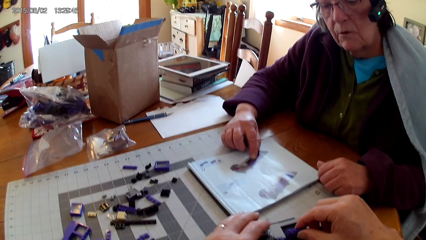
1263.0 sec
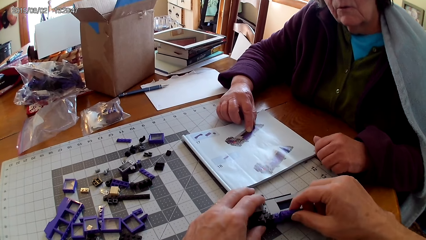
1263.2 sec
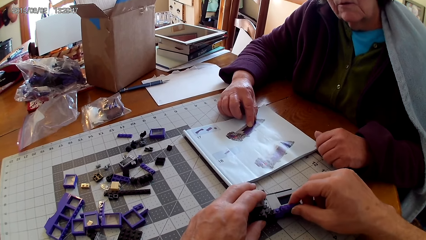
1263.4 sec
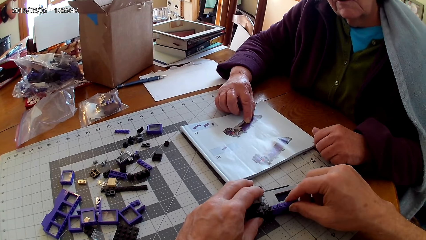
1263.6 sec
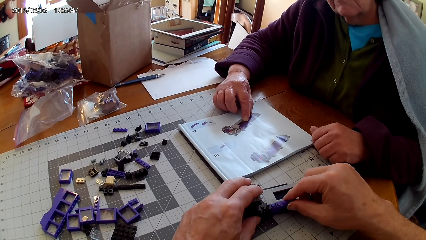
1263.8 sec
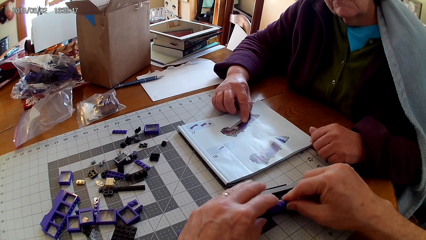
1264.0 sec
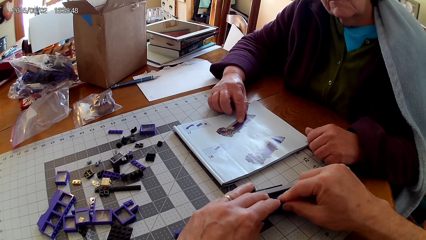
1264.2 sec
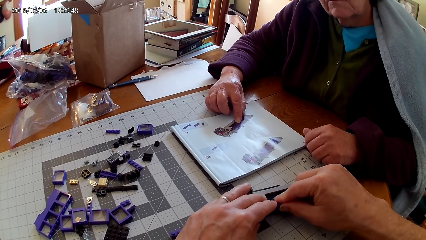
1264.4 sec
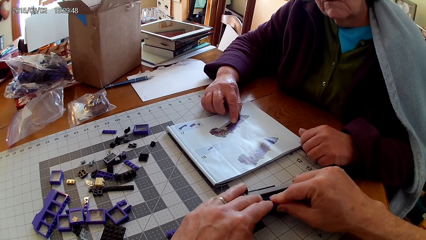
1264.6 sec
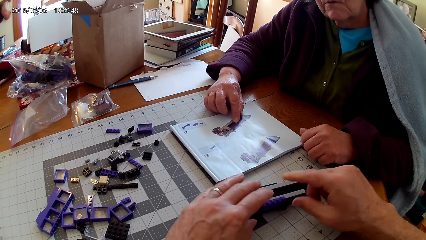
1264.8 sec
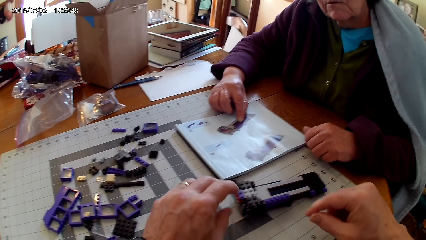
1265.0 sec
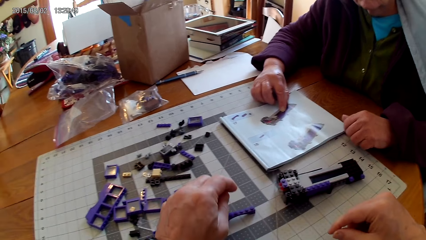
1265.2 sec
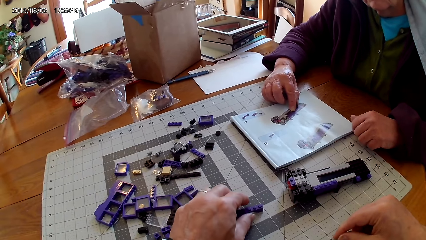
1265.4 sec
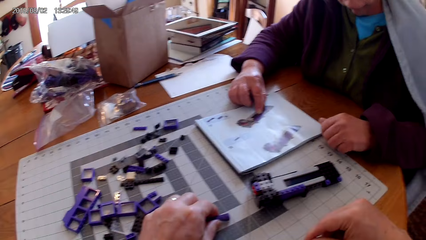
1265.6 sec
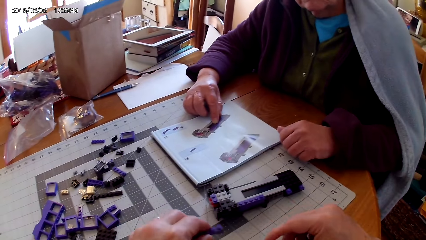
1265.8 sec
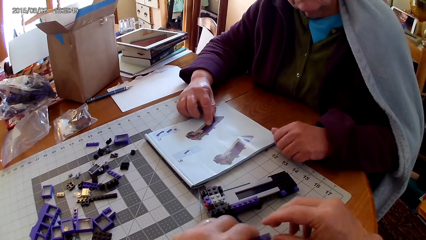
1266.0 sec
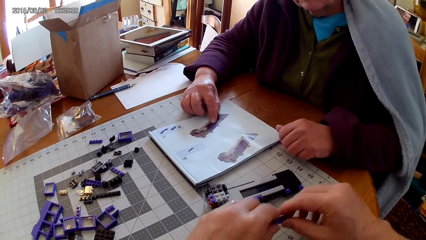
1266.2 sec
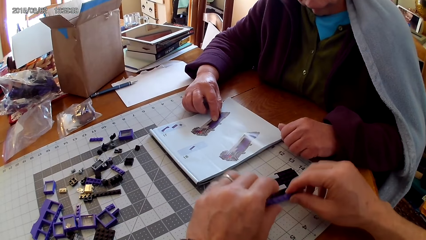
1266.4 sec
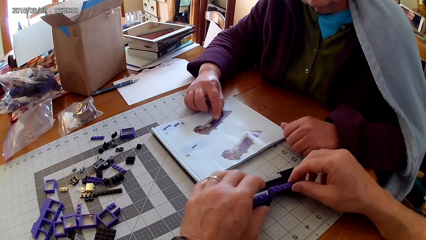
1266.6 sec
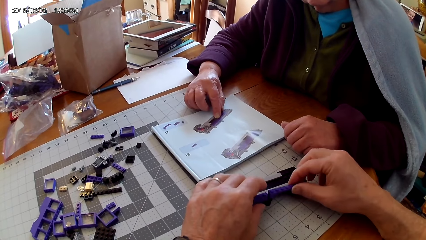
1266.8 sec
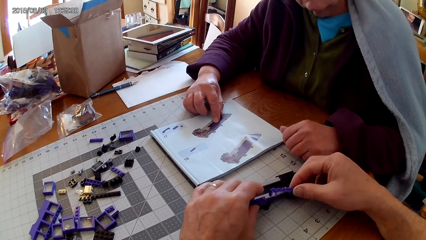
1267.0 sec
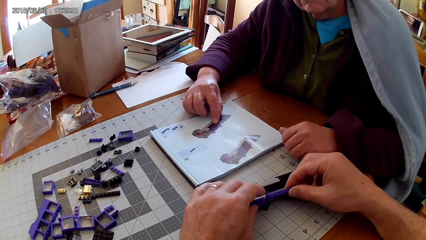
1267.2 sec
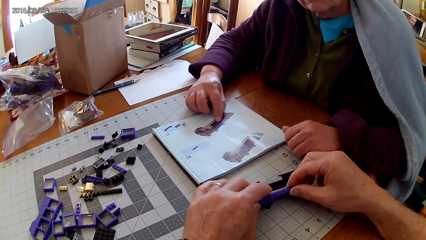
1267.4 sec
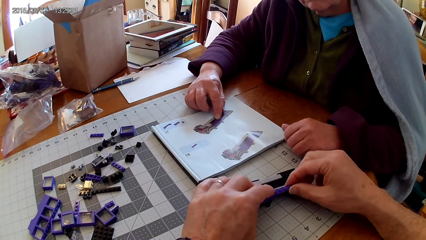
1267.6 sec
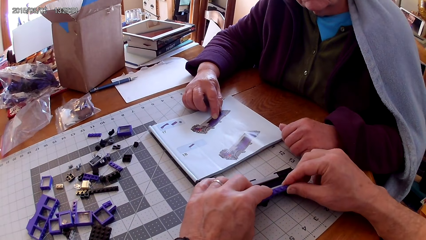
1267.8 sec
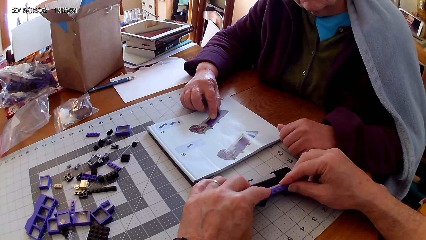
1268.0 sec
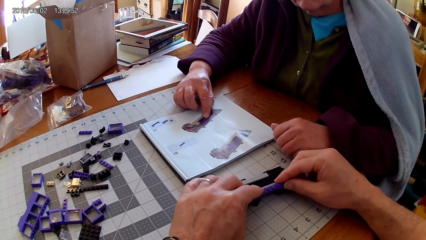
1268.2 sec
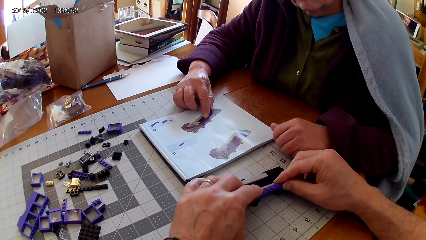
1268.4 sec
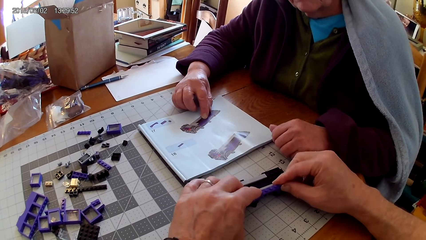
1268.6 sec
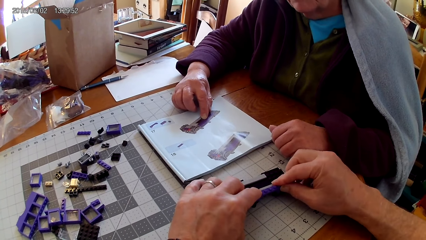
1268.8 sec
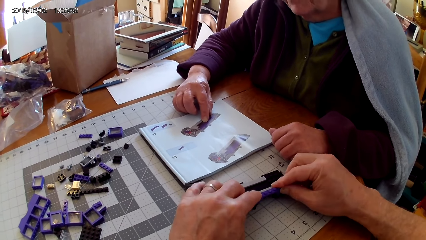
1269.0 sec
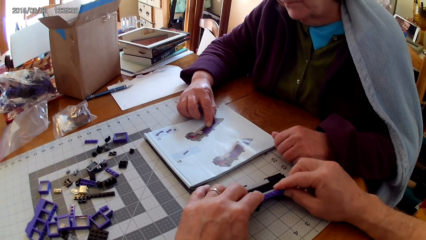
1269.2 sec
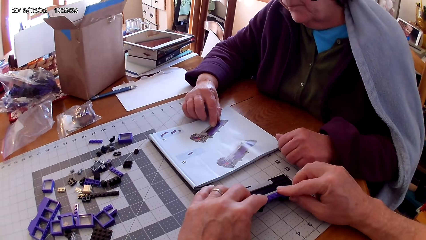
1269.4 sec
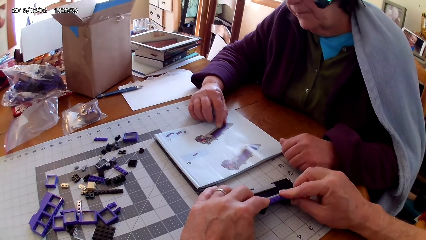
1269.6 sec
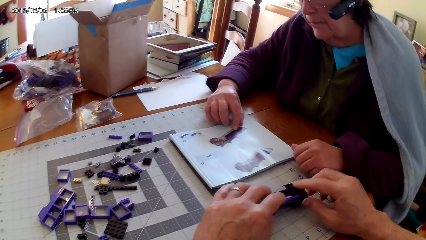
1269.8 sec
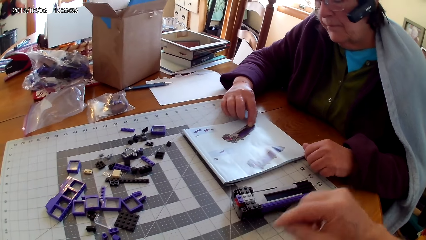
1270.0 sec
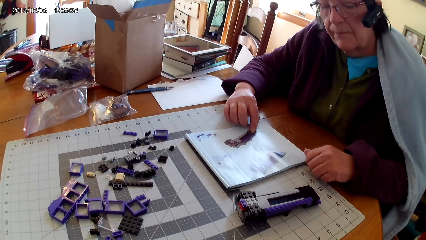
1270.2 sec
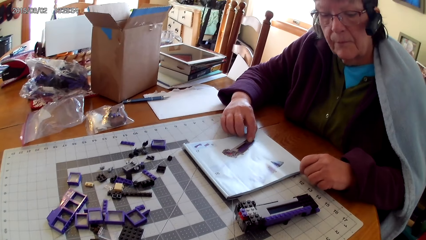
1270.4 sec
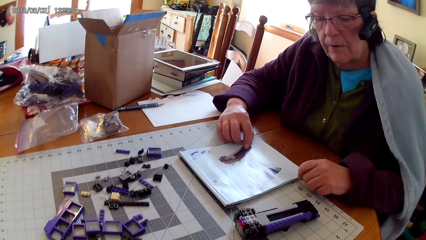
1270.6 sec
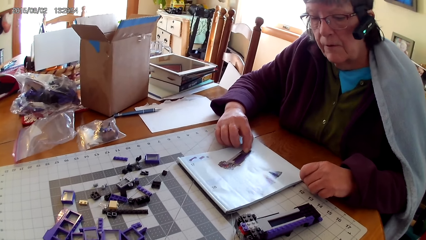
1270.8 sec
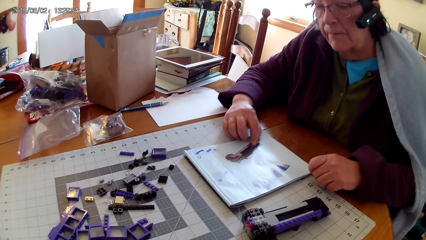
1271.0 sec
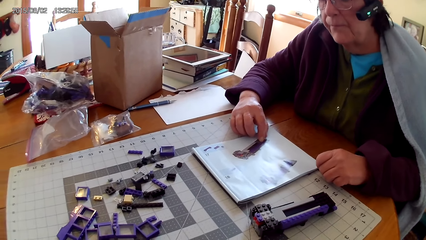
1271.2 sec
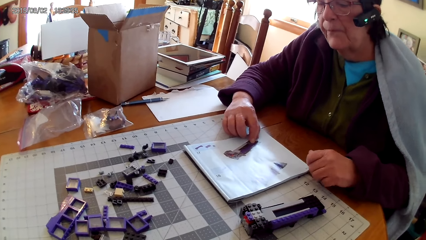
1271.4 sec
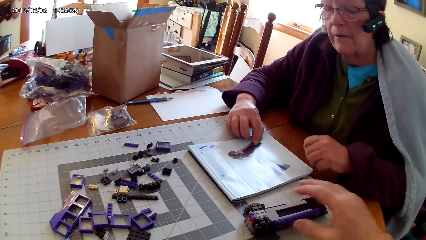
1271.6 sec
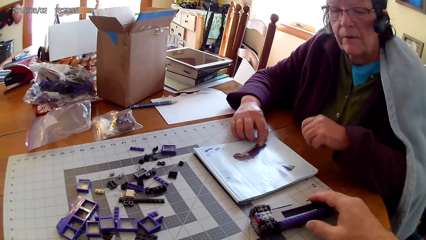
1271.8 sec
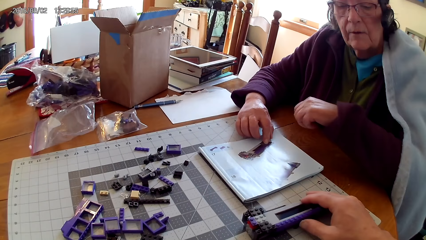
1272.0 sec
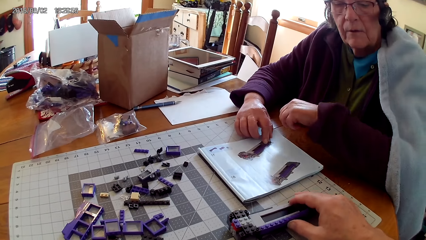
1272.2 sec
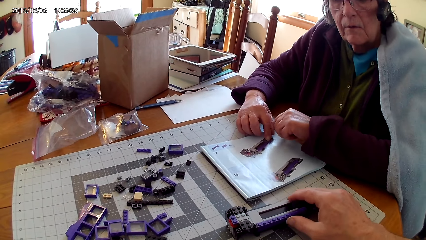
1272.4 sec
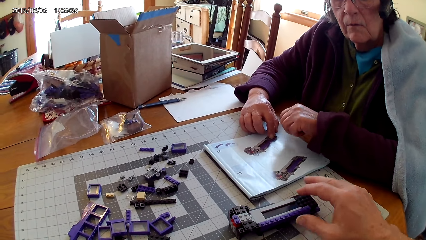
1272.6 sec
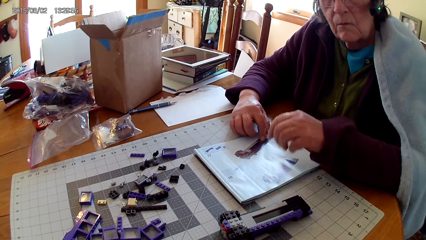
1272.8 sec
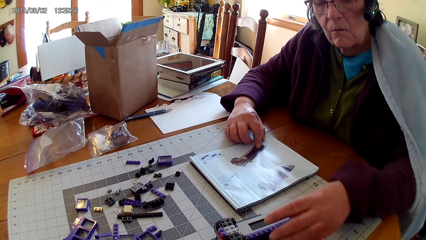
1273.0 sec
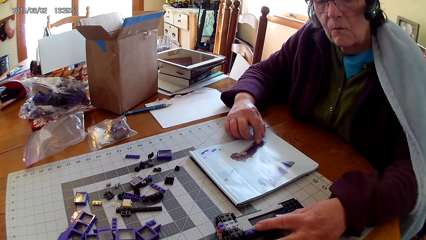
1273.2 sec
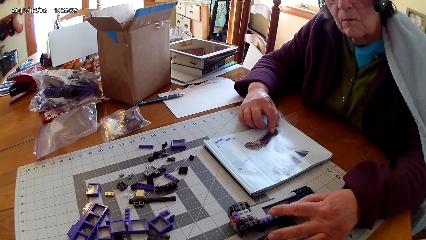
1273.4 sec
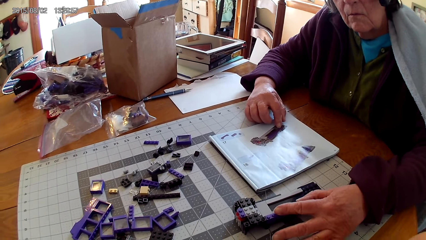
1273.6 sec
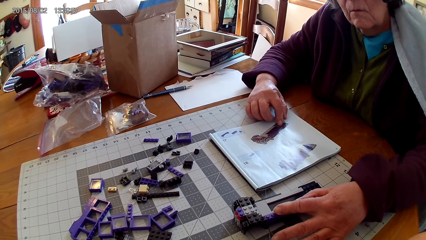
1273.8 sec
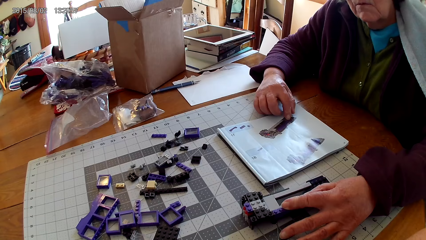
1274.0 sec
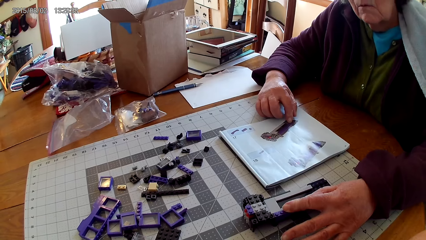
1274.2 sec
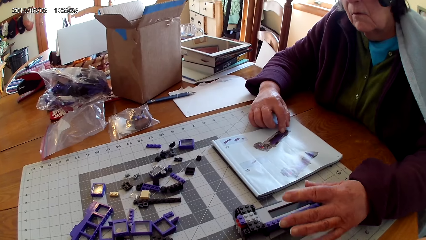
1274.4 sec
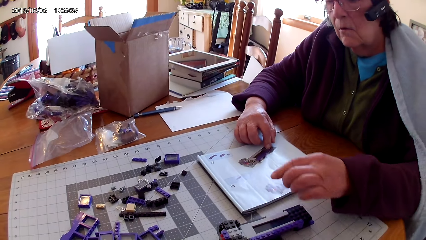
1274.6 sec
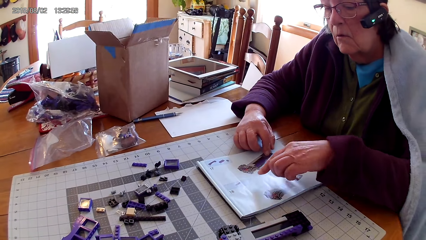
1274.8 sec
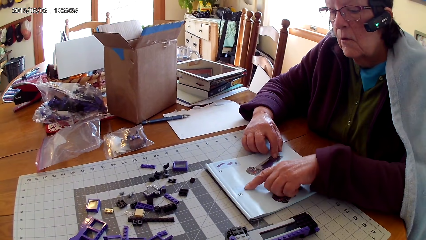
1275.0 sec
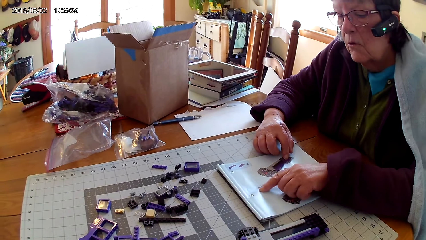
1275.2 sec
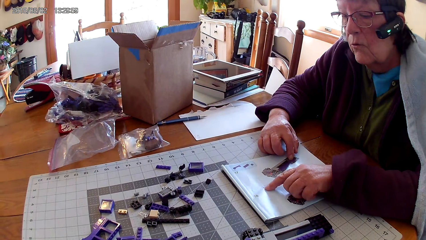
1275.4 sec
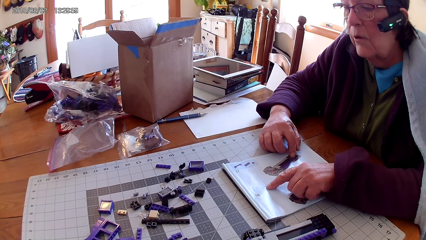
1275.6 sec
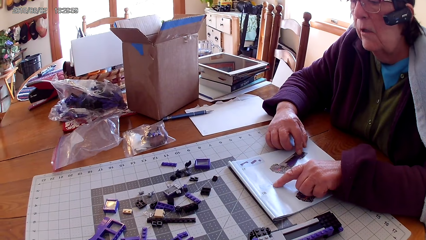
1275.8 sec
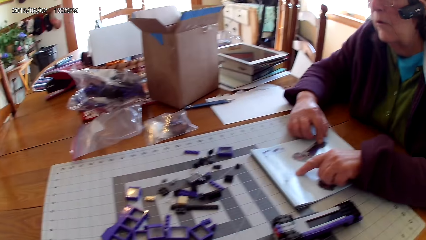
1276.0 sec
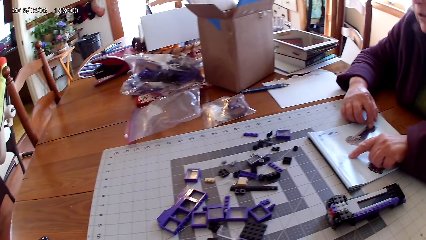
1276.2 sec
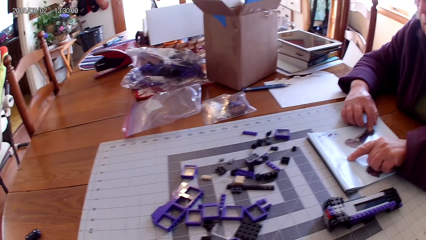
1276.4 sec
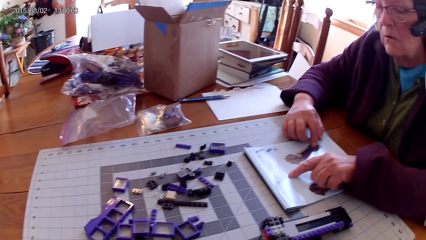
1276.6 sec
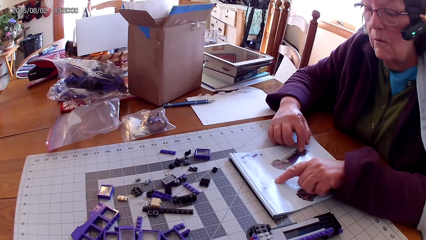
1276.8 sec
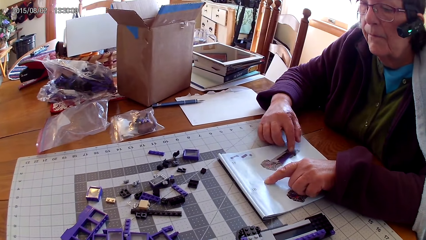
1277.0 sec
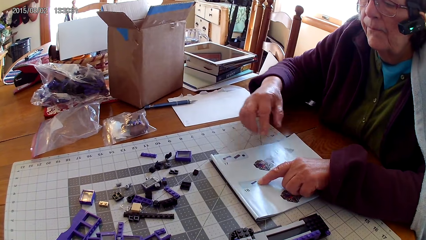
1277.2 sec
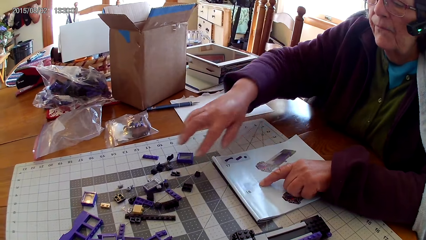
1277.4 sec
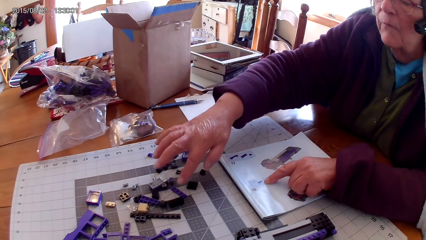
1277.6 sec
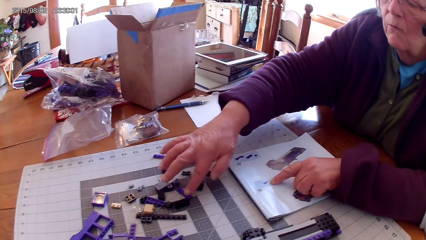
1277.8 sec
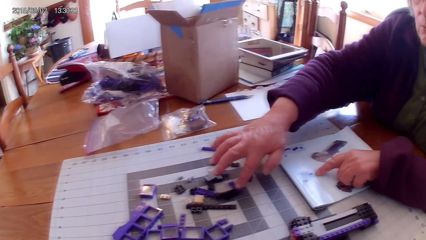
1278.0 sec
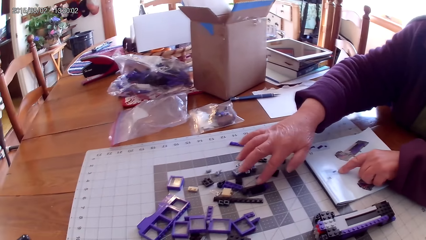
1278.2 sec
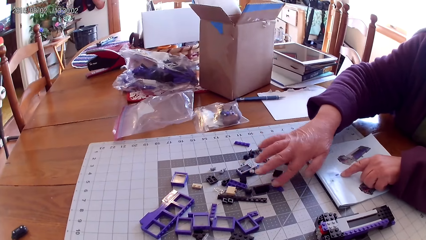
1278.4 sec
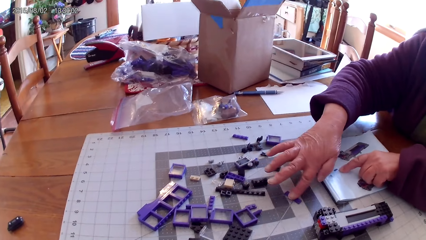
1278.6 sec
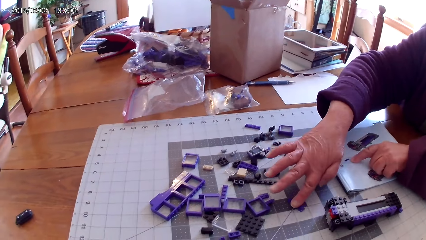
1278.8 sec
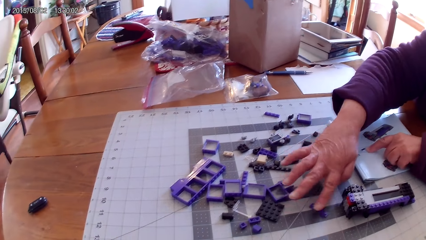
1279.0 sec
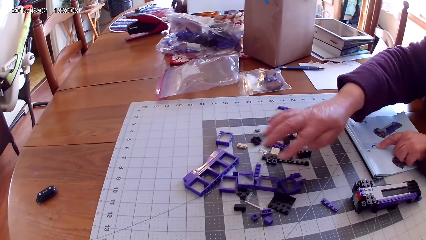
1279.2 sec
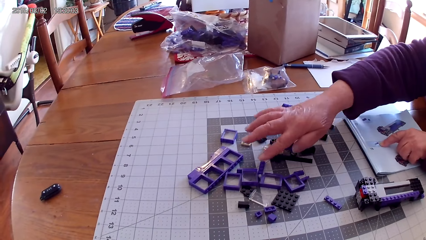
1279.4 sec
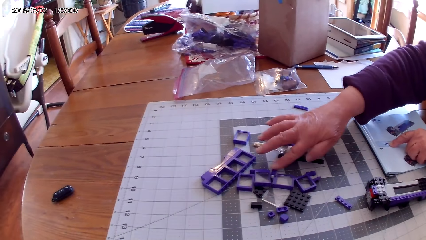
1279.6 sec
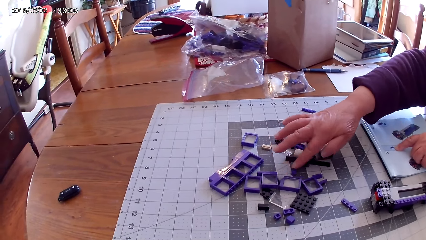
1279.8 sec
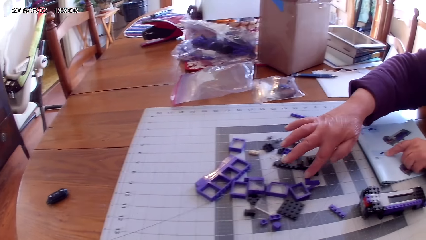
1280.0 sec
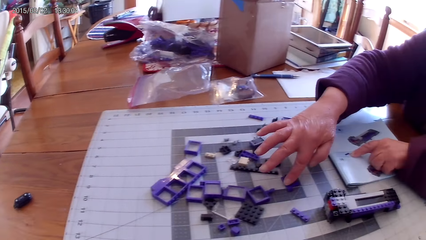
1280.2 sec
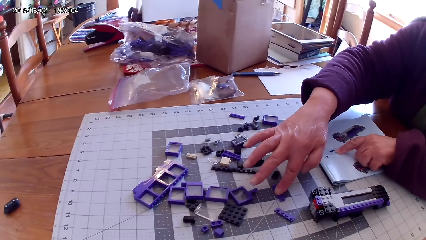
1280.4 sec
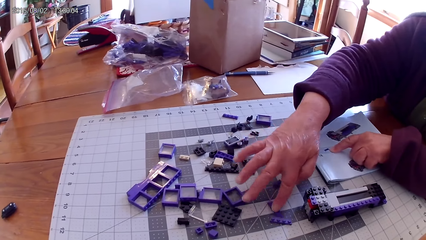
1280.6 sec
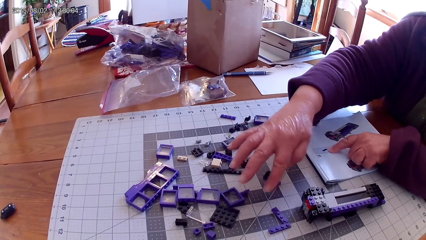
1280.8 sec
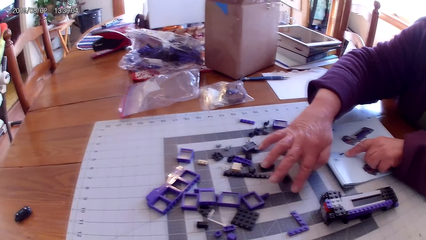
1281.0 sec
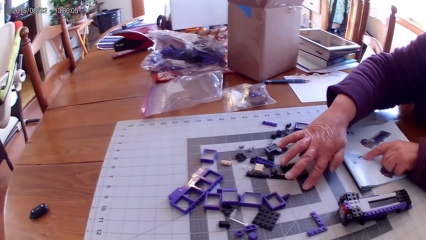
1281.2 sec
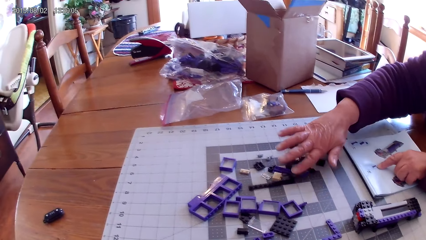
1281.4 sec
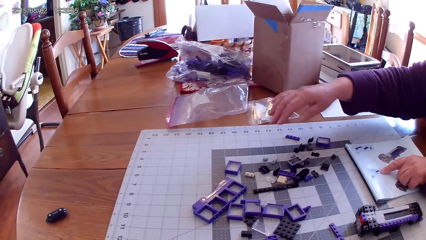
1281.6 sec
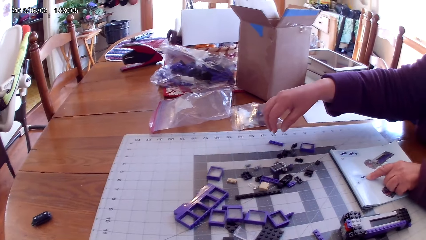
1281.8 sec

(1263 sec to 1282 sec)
The camera wearer makes something. They attach a plastic on the other plastic. They remove a hand from something. They take another spare part. They fix something. A woman looks in the manual book. The camera wearer removes a hand from something. The woman raises a hand. The camera wearer moves something. The woman touches something. The woman holds a plastic with her hand. The woman points at a picture in the manual book with her finger. The camera wearer looks around. The woman takes another spare part. The woman moves the spare part on the table. The woman moves another spare part. The woman moves spare parts on the table.
